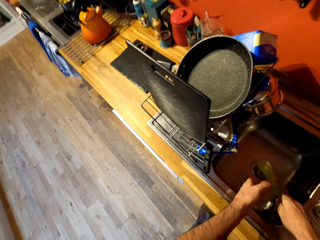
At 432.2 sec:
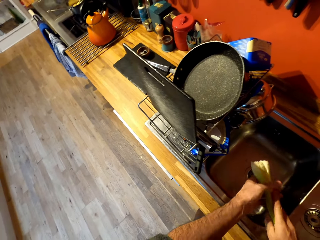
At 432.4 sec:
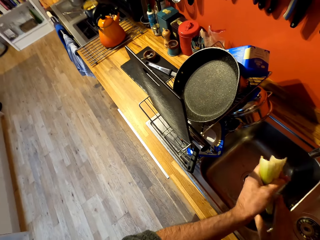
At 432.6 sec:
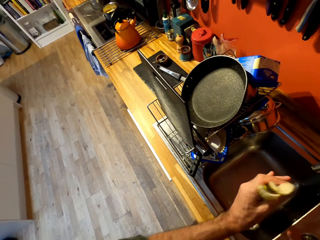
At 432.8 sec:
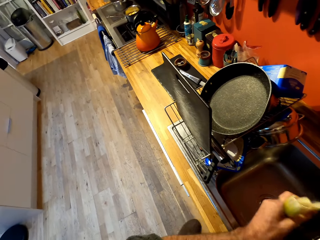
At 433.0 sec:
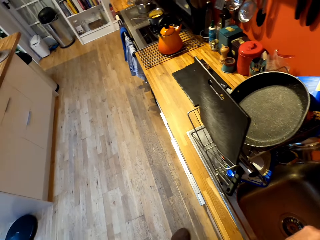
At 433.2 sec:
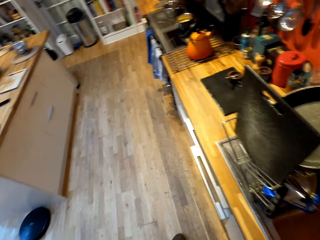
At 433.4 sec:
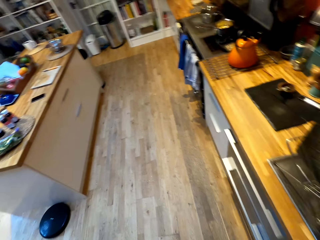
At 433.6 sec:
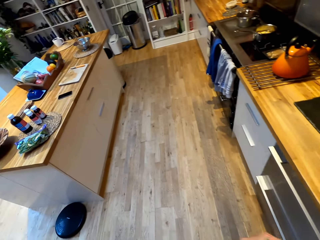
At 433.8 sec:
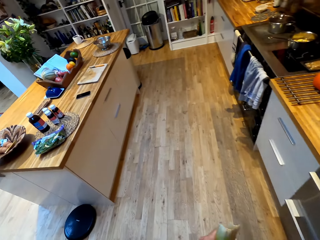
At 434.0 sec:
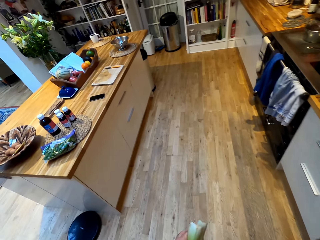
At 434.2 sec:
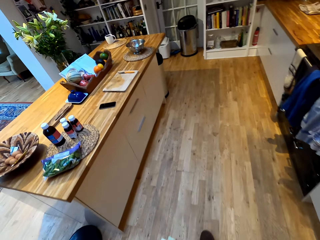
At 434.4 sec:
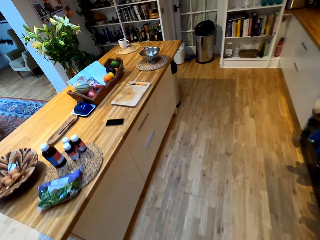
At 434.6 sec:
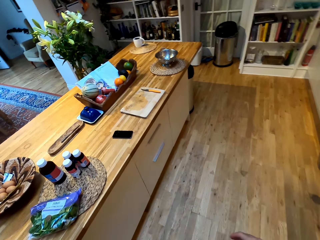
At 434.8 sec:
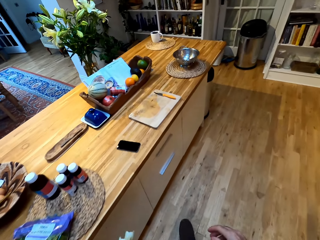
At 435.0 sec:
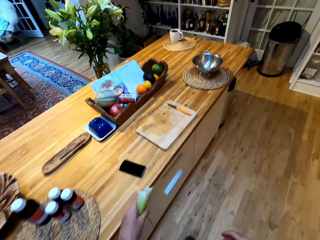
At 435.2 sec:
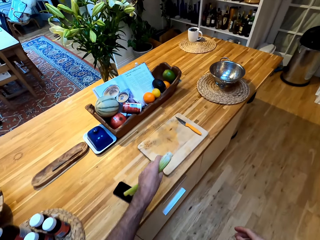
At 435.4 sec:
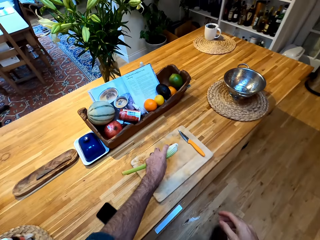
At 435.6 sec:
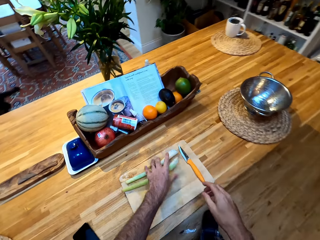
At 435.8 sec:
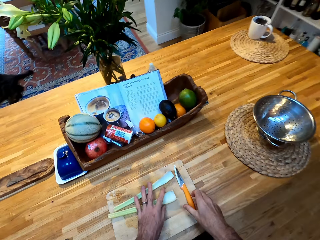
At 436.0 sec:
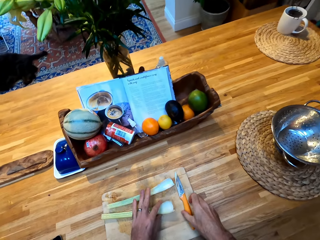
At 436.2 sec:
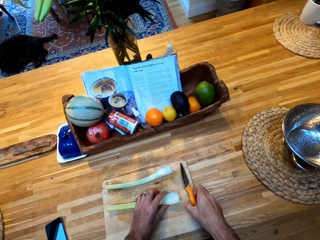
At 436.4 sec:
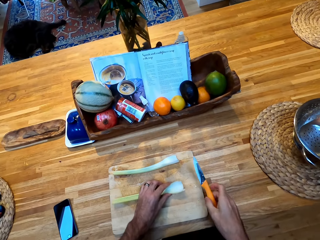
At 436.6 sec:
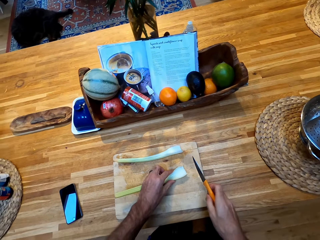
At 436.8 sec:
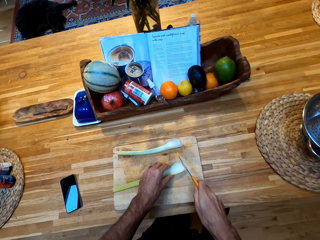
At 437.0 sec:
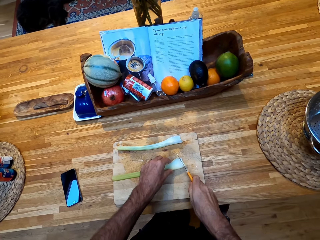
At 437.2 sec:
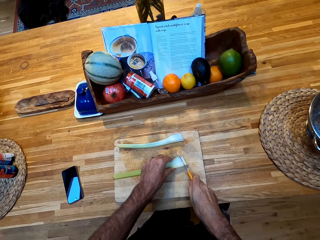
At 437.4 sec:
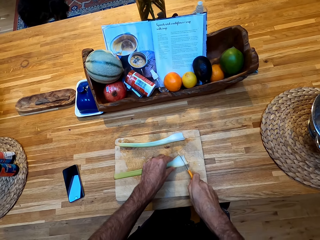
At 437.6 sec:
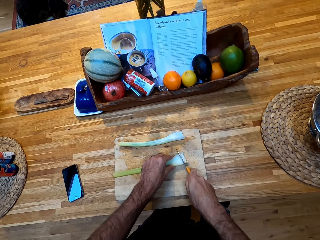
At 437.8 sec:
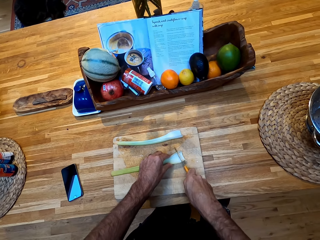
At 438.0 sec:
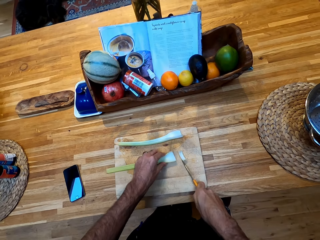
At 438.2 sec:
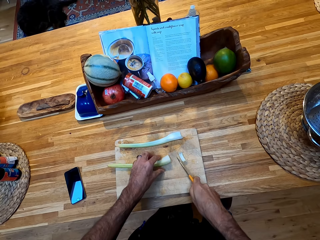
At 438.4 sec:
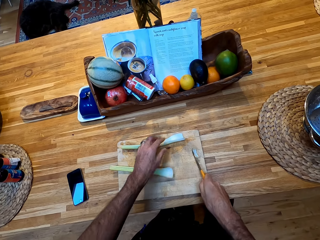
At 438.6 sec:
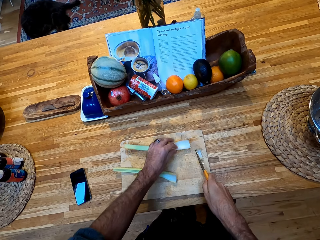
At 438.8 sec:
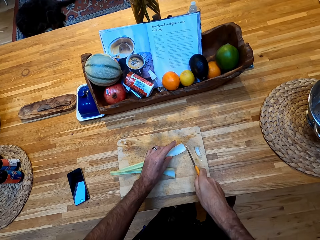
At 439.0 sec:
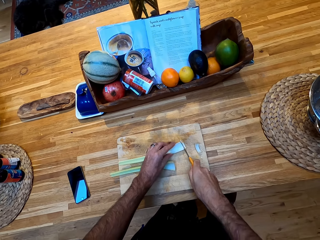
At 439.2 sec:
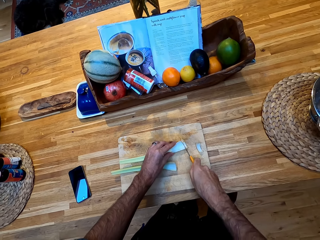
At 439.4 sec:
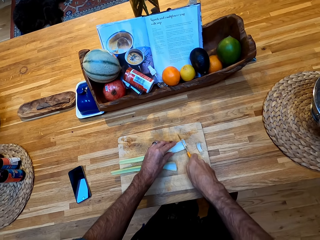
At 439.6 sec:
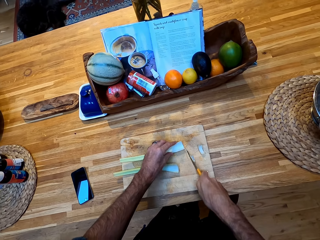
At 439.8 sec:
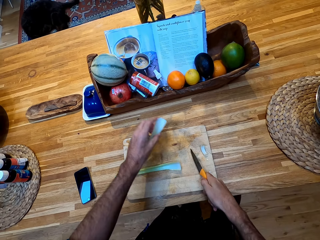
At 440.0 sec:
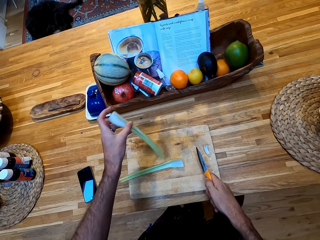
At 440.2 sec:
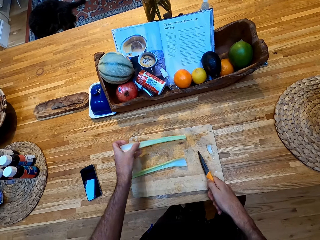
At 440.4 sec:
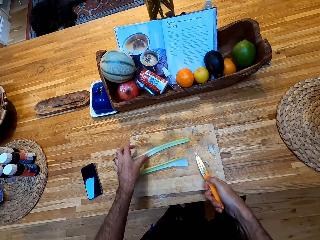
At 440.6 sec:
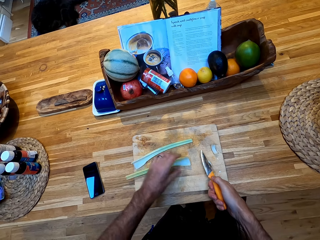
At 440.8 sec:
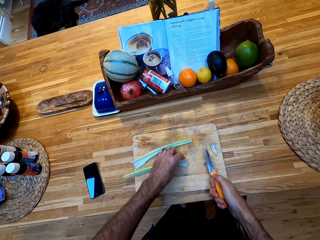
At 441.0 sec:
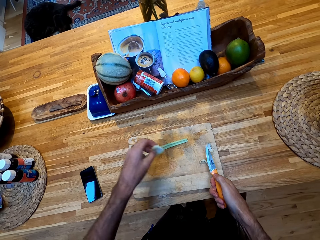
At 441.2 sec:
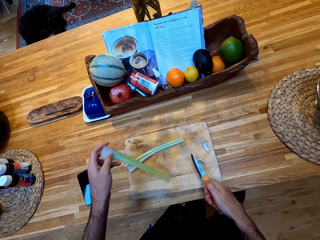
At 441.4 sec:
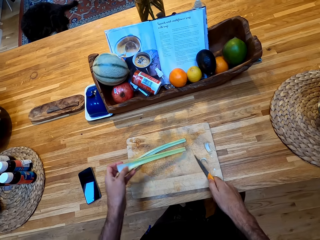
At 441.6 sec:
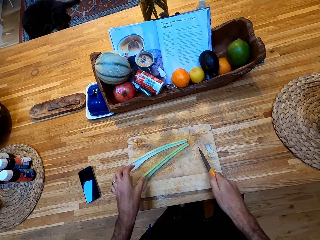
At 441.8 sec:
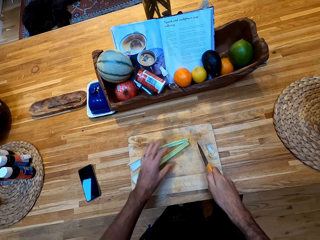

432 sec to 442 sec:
The camera wearer shakes the leeks. They walk to the counter. They place the leeks on the chopping board. They chop the vegetable on the chopping board.

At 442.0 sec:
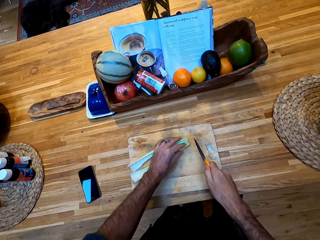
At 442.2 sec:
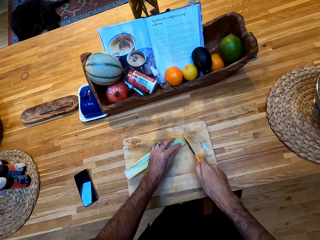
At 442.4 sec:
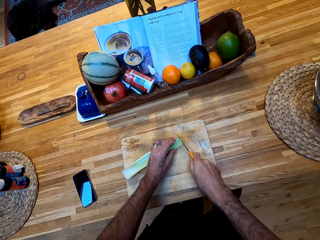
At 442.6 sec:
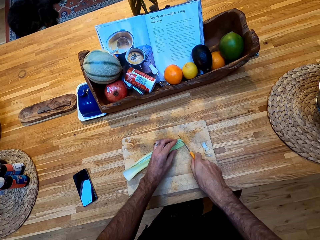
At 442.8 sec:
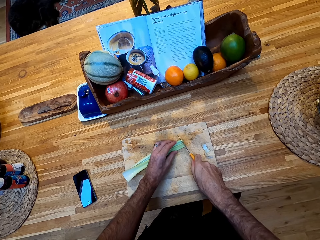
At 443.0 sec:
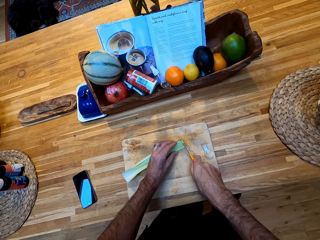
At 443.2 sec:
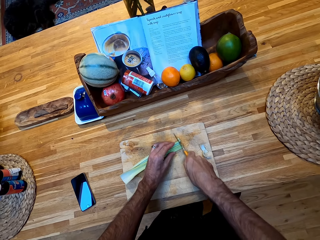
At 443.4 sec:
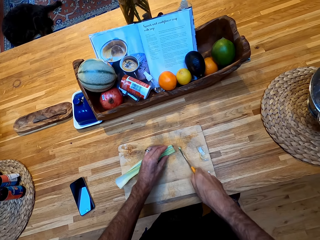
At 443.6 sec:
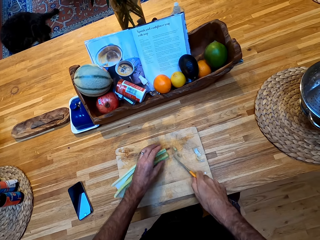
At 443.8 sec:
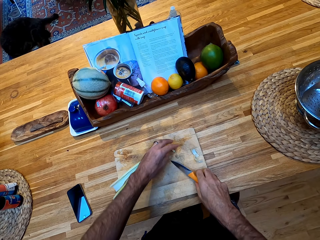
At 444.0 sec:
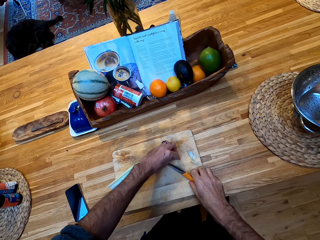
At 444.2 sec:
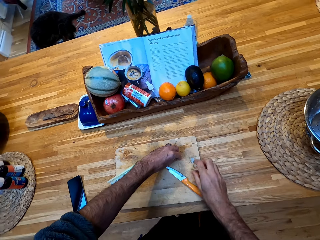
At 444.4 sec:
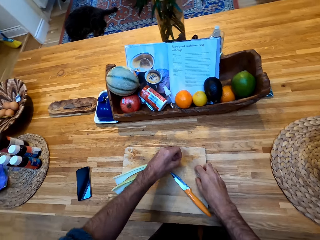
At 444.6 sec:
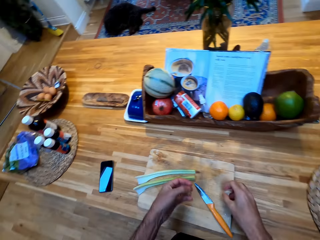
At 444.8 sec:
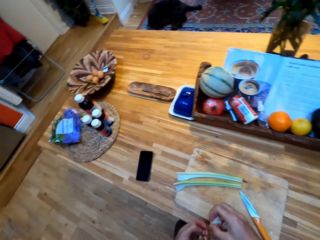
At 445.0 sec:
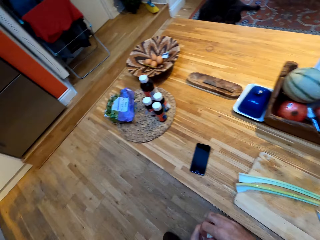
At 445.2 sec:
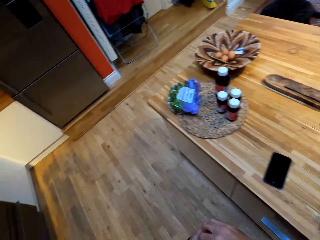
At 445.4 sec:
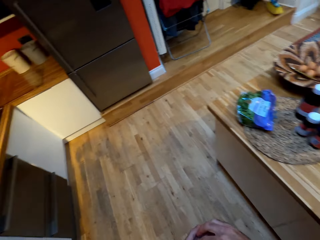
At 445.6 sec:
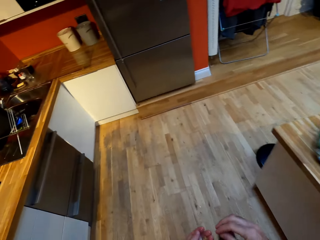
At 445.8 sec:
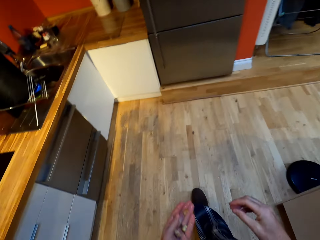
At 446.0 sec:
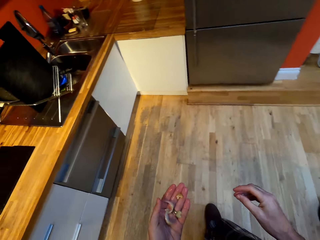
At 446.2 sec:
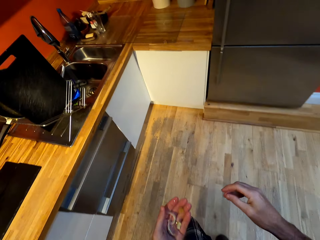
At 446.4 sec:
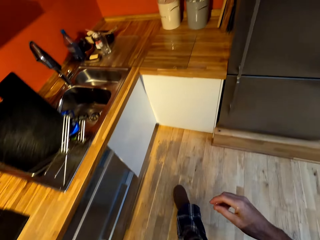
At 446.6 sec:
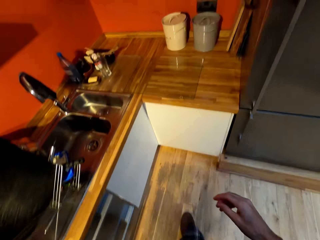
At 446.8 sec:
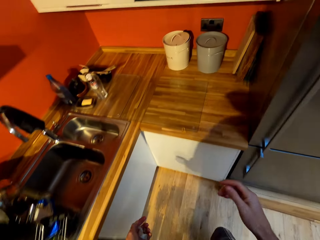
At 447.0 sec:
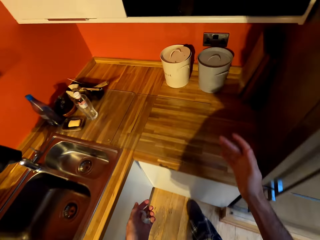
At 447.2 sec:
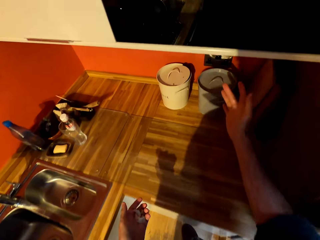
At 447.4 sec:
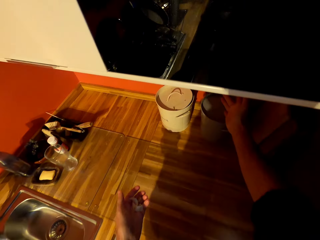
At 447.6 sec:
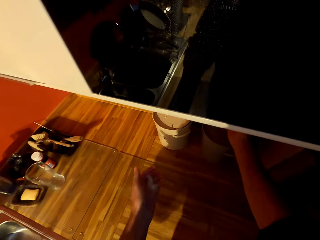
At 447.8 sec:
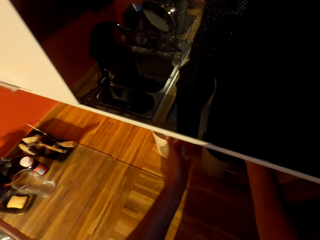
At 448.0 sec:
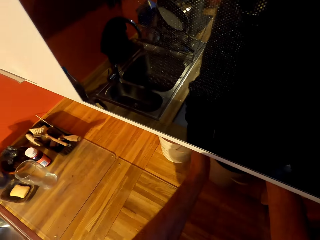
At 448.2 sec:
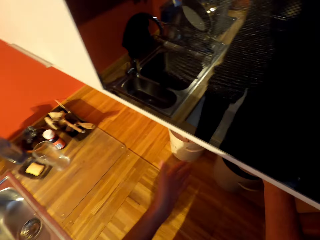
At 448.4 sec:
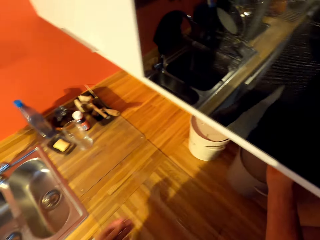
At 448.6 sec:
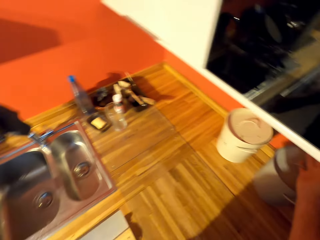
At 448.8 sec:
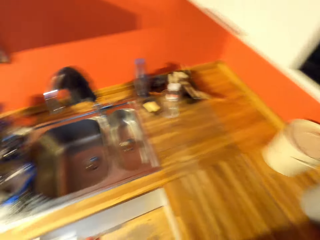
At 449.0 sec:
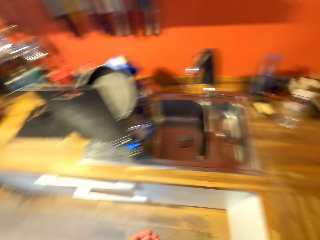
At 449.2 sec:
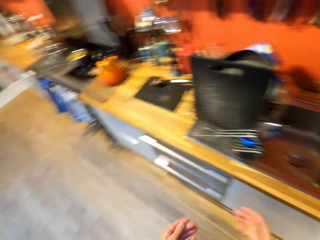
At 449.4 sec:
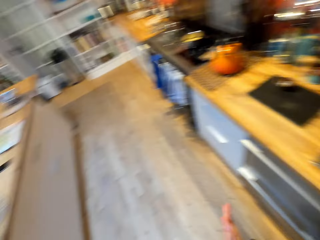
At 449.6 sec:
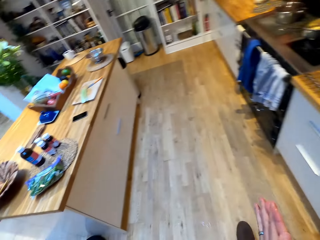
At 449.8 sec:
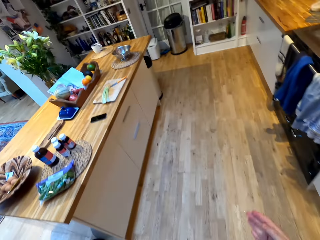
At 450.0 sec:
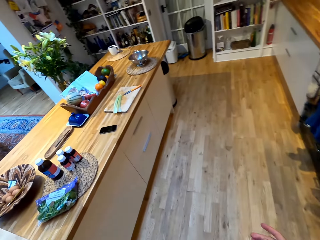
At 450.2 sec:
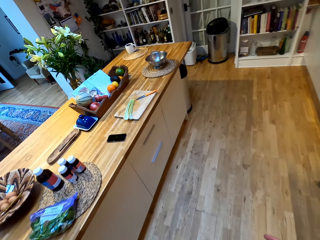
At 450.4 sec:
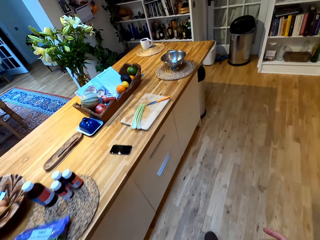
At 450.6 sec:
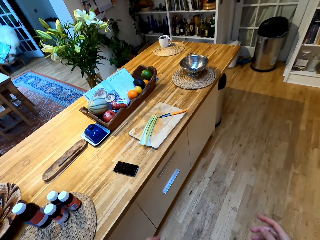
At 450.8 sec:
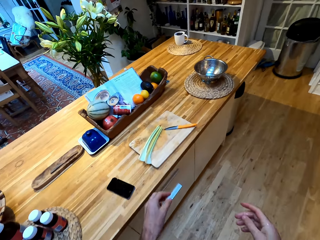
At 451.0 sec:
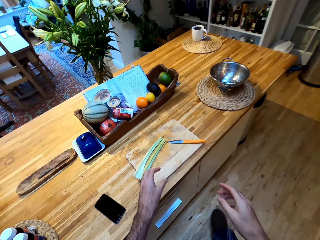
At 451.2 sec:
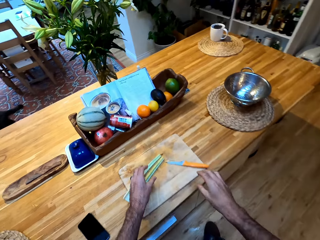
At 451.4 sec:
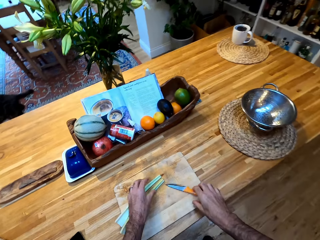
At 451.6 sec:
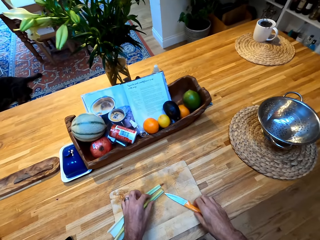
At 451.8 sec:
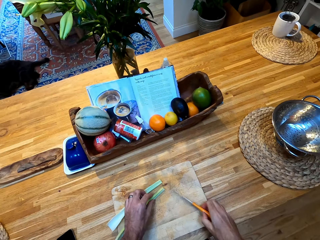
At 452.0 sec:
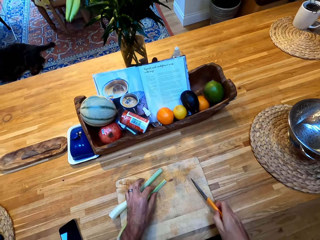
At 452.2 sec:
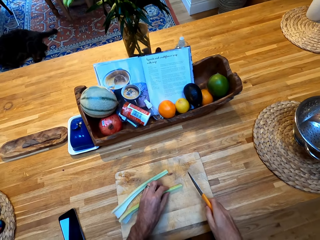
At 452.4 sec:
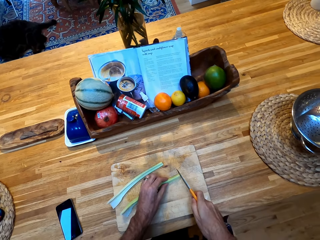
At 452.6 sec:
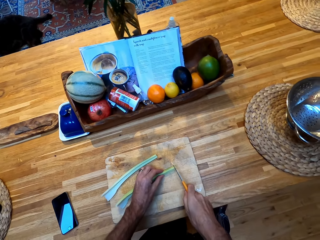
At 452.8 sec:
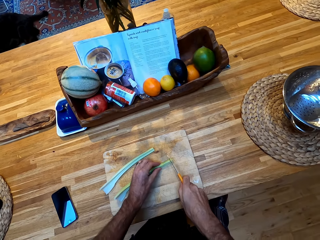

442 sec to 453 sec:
The camera wearer picks up pieces of leeks. They walk to the counter. They put the pieces of leek in the dustbin. They walk to the counter again. They pick up the knife.
